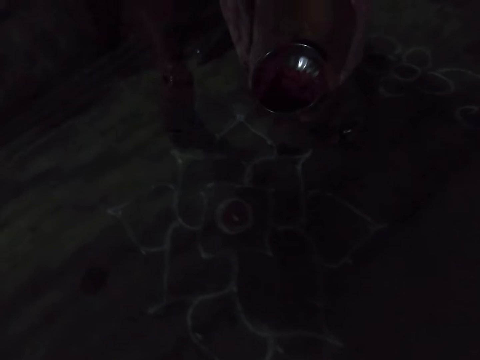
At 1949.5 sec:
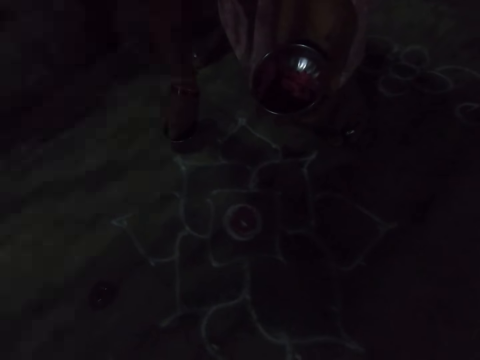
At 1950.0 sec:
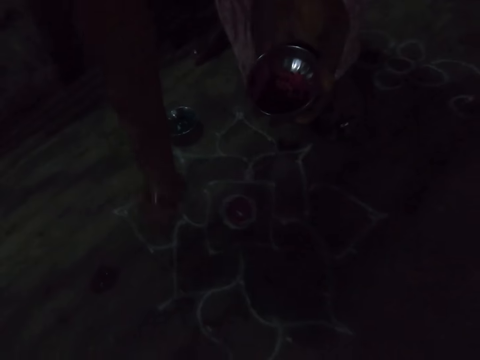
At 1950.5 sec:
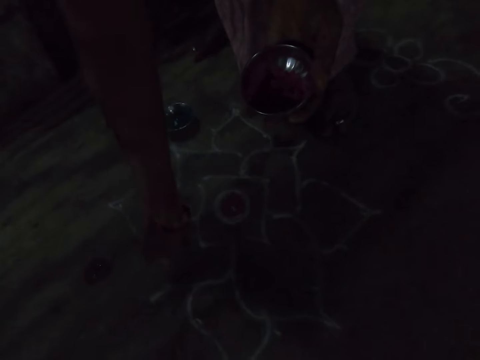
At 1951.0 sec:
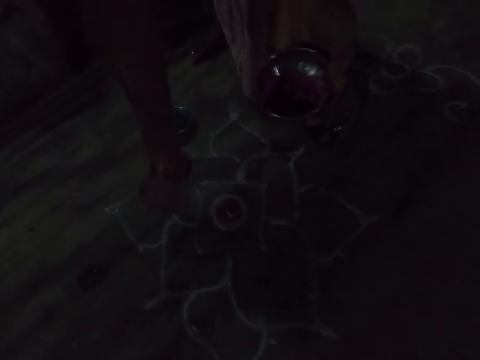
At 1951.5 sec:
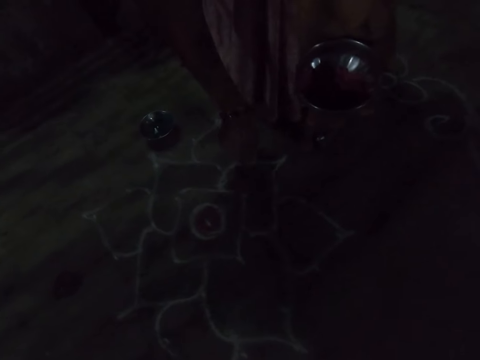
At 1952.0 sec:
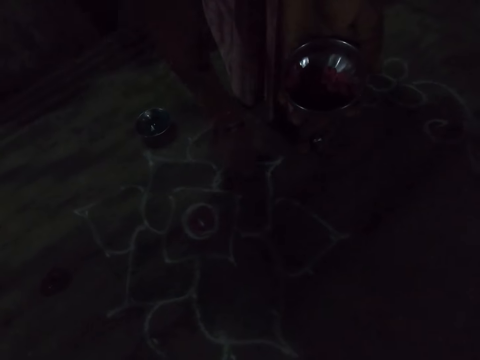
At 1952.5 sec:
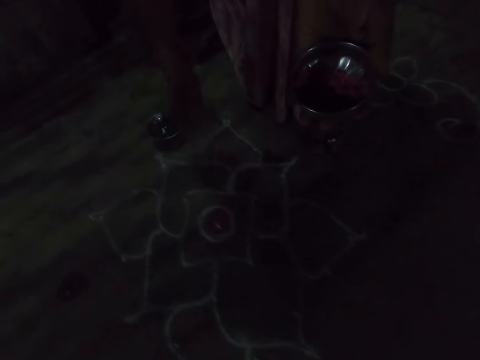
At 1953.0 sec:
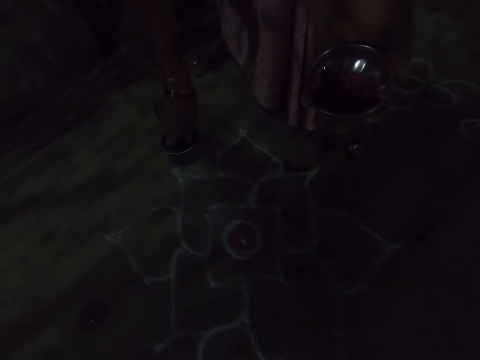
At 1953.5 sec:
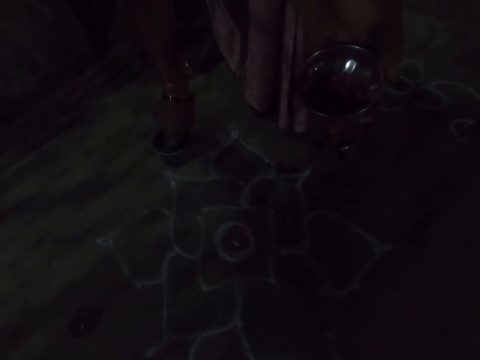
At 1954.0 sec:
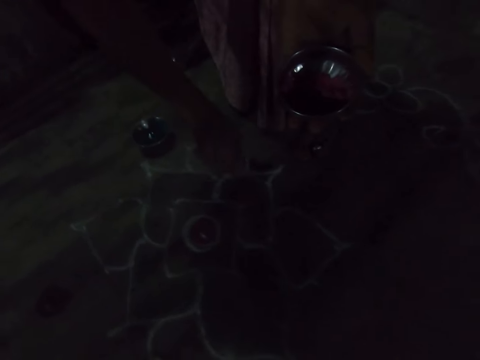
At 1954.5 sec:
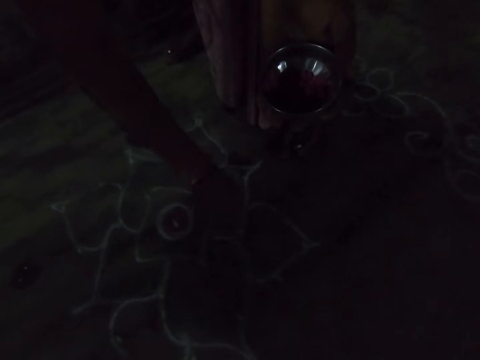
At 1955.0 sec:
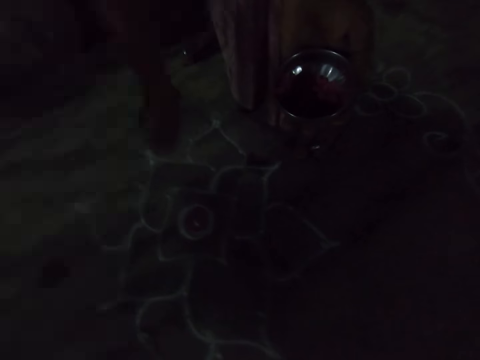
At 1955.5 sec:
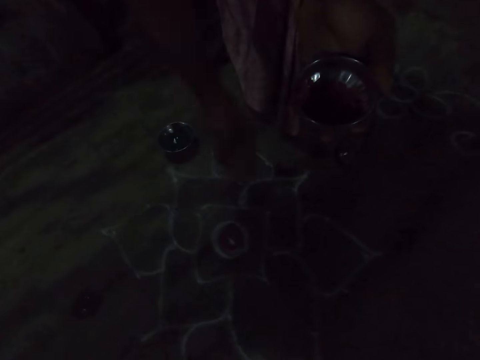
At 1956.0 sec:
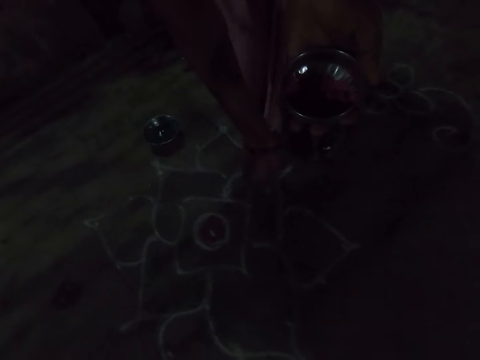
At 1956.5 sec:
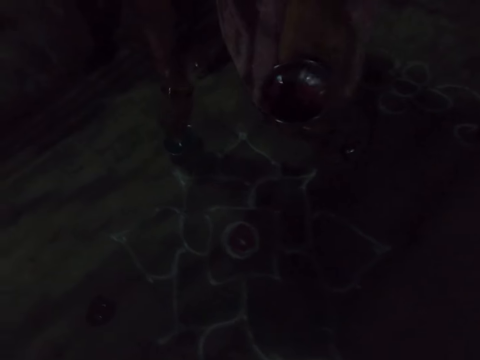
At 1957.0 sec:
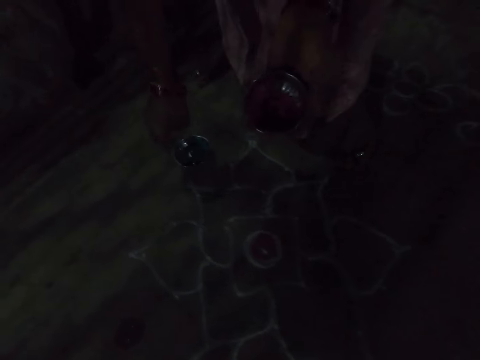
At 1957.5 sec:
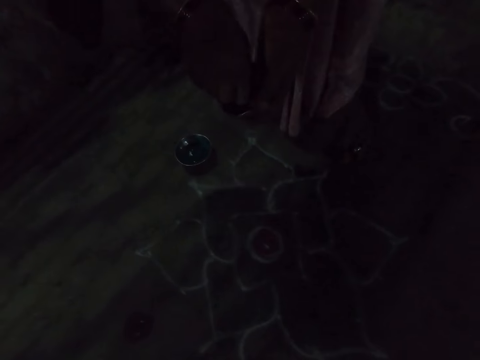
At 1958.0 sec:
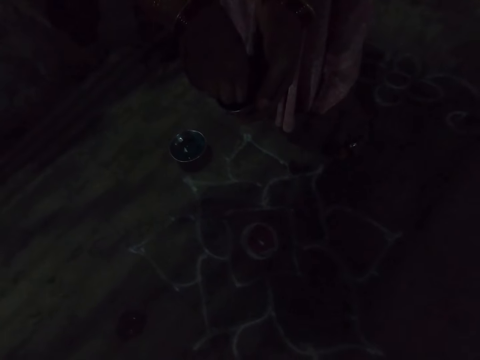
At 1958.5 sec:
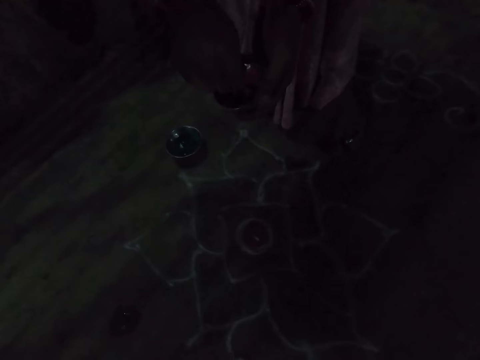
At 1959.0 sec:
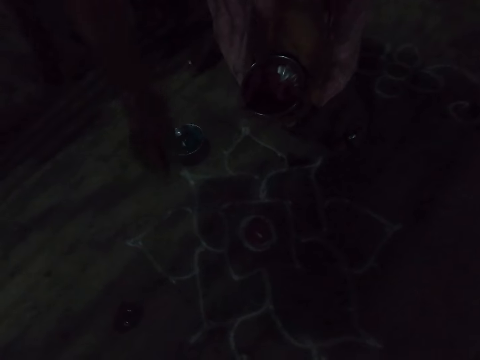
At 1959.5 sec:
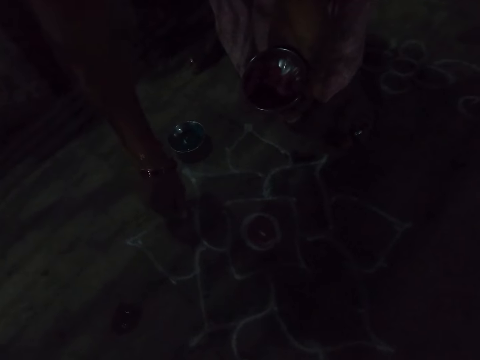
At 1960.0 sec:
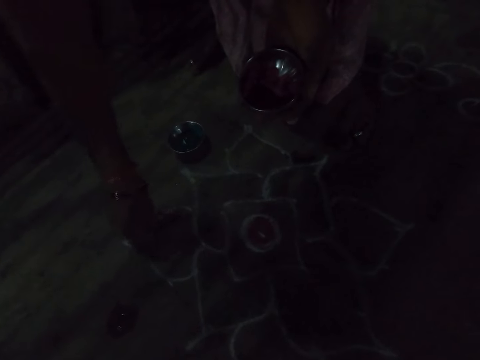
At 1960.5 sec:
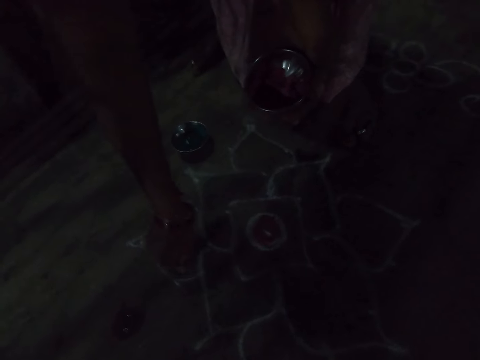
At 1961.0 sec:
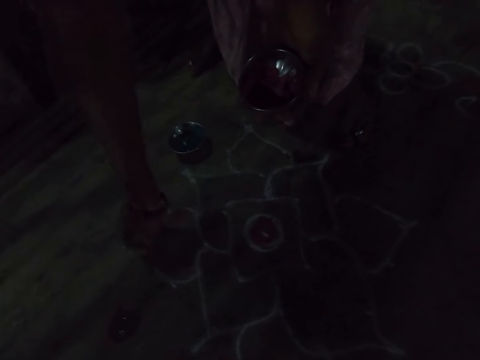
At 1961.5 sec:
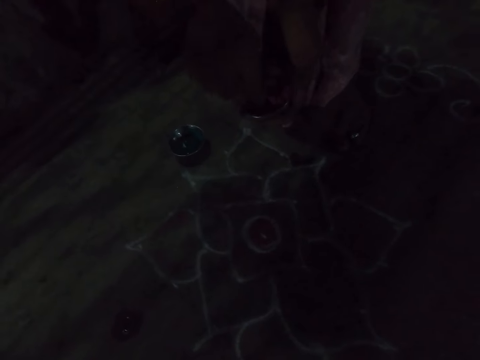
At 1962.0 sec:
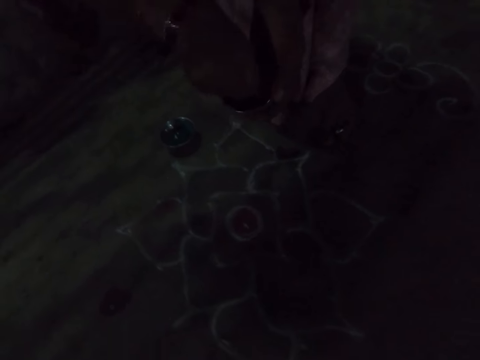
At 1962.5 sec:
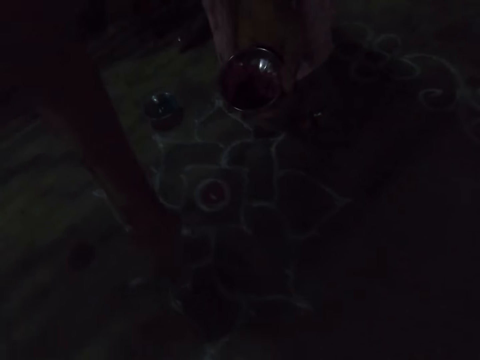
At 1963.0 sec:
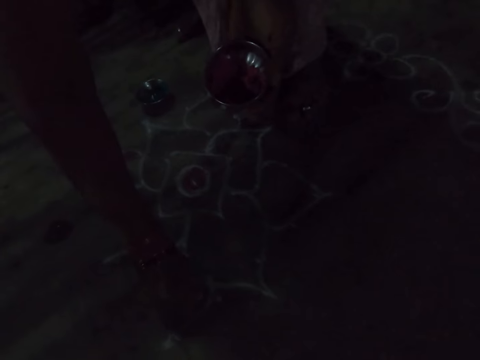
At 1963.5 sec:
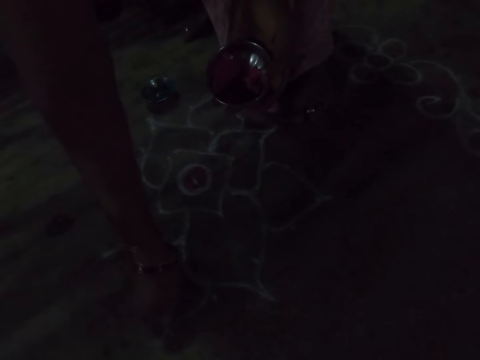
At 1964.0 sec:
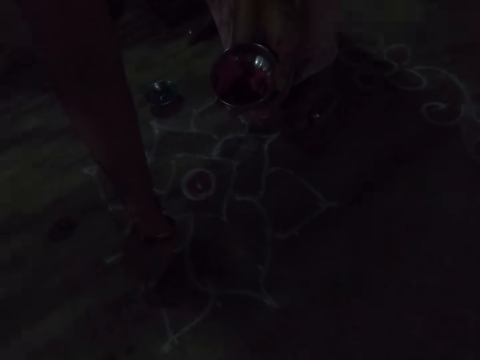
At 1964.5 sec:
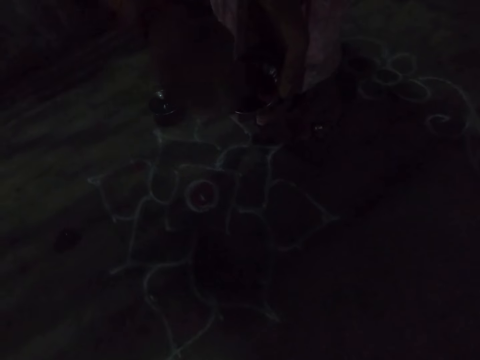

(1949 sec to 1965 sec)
The camera wearer scoops the powder or dust with the fingers in the bowl. They sprinkle the powder on the drawing. They draw flowers on the floor with the dust. They scoop the powder or paint with the fingers from a tin. They sprinkle the powder on the drawing. They draw on the ground. They touch the tin of paint. They scoop the powder with the fingers from the tin. They sprinkle the powder on the drawing. They draw on the ground. They scoop the powder with the fingers from the tin. They sprinkle the powder on the drawing. They draw on the ground.

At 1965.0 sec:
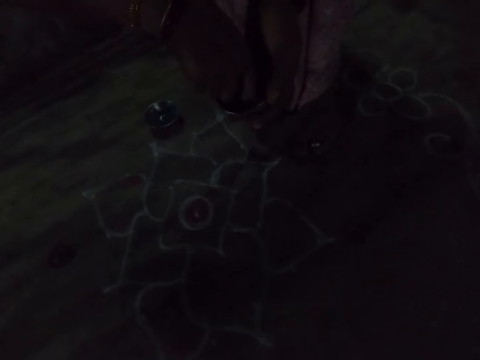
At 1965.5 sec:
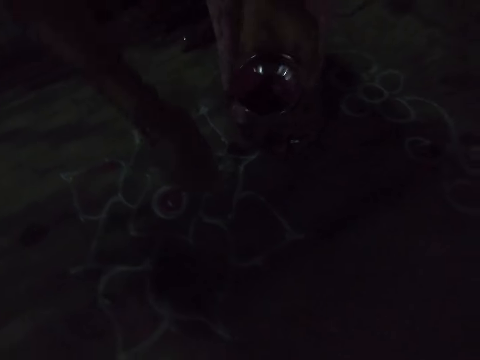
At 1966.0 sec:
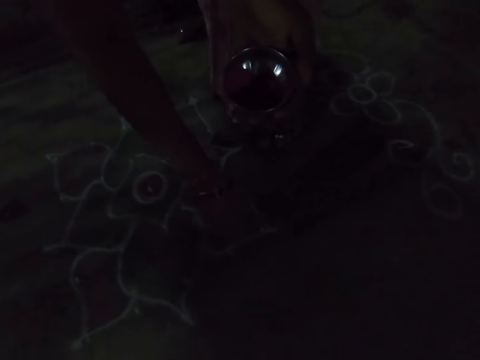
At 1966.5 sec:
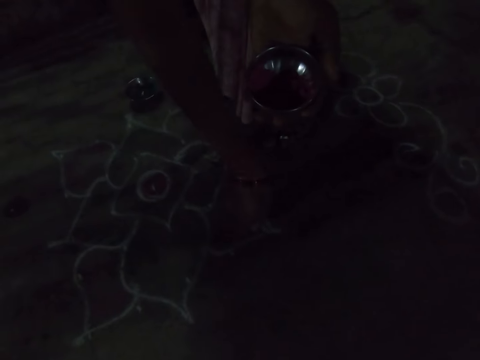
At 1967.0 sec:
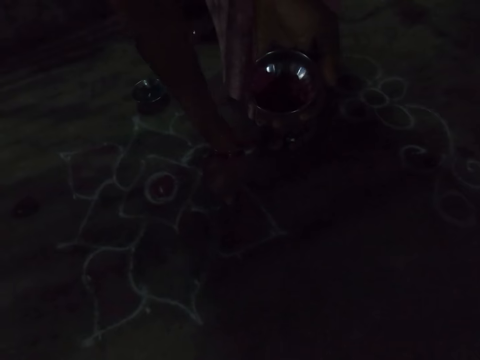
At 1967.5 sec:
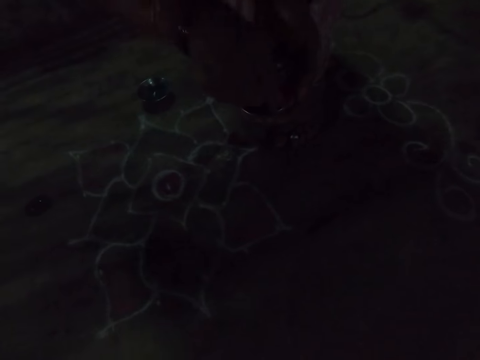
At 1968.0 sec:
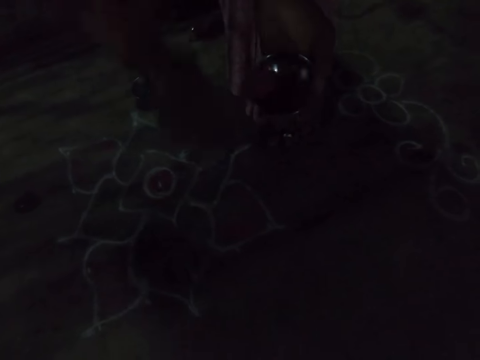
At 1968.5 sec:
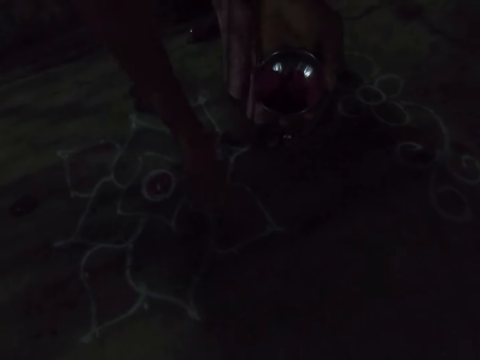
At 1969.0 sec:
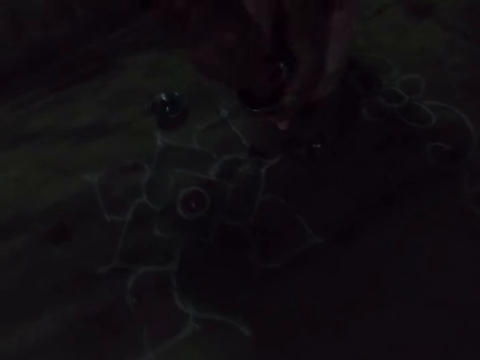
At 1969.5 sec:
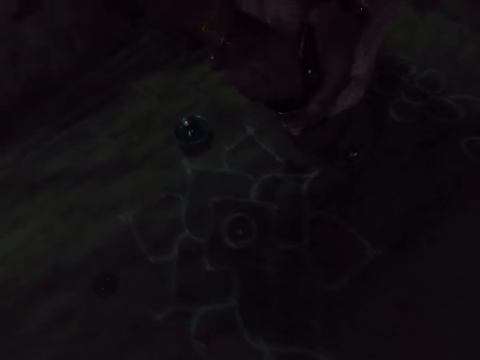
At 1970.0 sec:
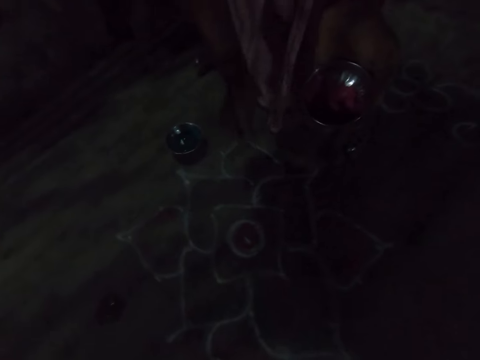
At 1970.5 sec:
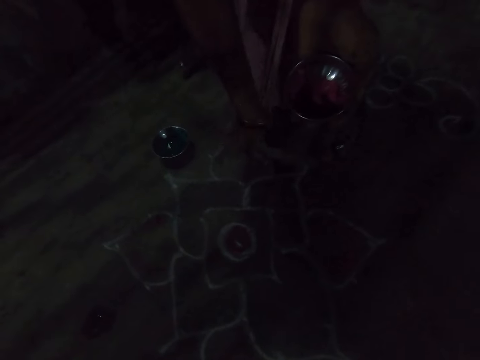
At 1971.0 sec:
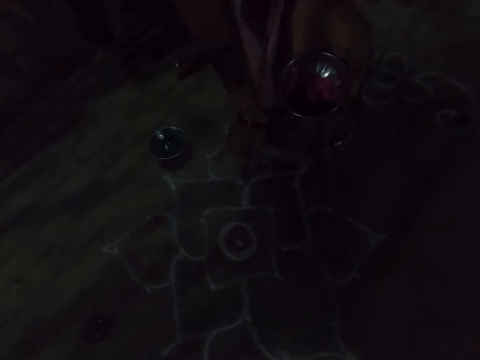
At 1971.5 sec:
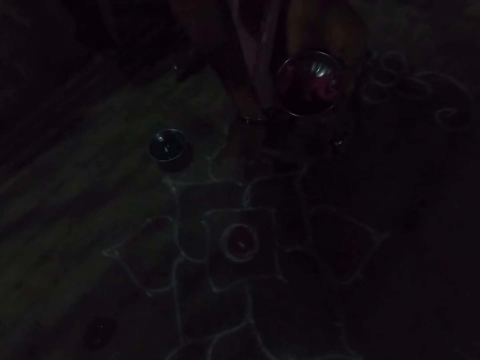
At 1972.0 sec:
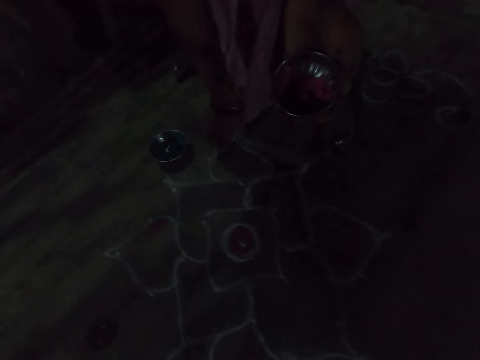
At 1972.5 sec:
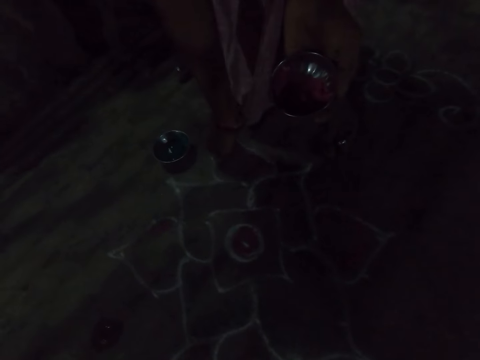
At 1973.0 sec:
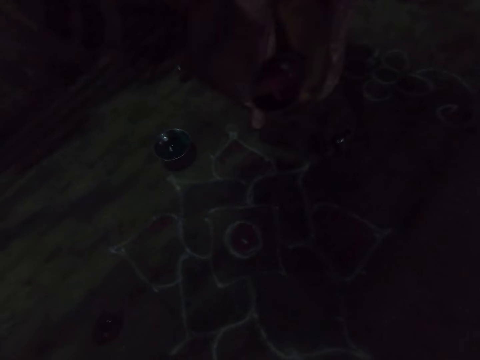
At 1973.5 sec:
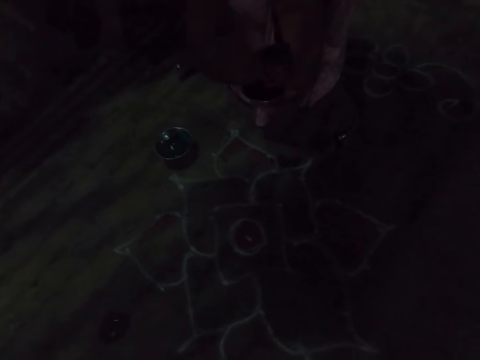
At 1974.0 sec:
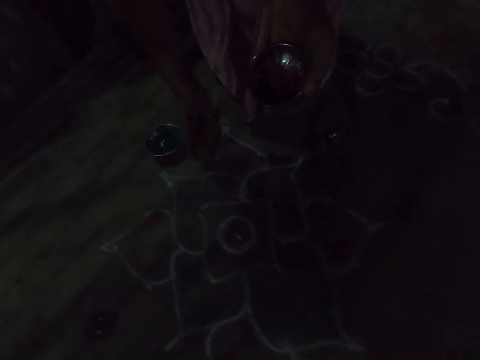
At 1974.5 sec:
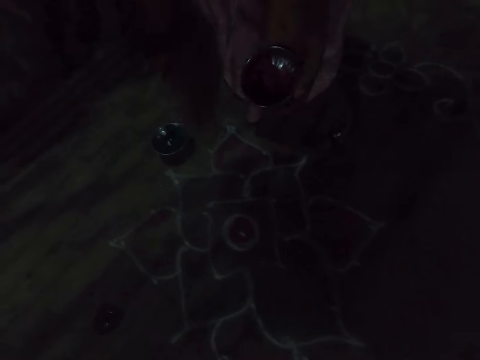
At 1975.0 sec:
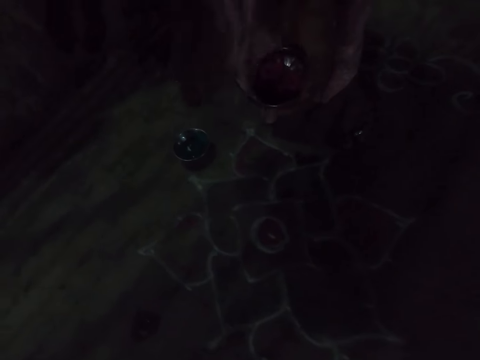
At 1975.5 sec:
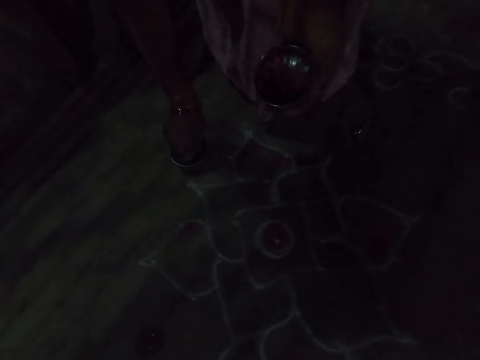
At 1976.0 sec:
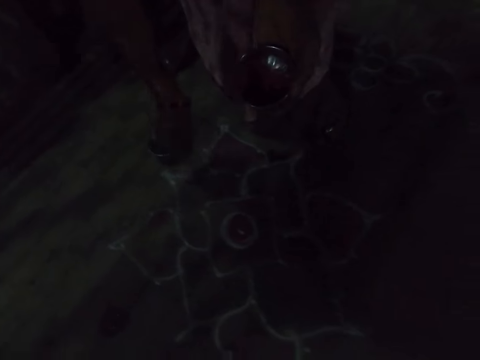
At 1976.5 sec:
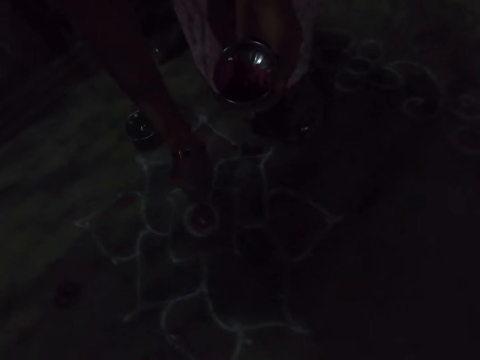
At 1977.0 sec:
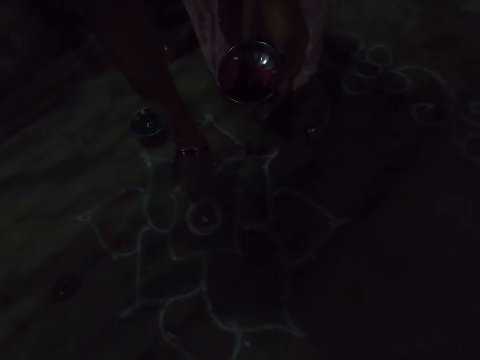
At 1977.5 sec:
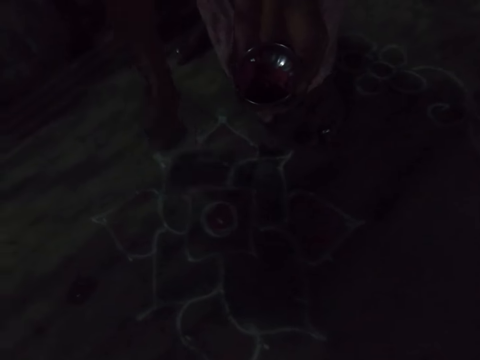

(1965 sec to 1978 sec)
The camera wearer scoops the powder with the fingers from a tin. They sprinkle the powder on the drawing. They draw on the ground. They scoop the powder with the fingers from the tin. They sprinkle the powder on the drawing. They draw on the ground. They scoop the powder with the fingers from the tin. They sprinkle the powder on the drawing. They draw on the ground. They scoop the powder with the fingers from the tin. They sprinkle the powder on the drawing. They draw on the ground. They scoop the powder with the fingers from the tin. They sprinkle the powder on the drawing. They draw on the ground.
